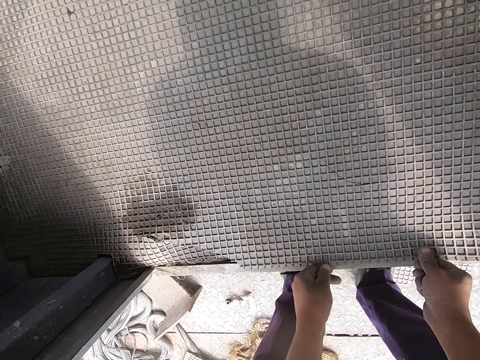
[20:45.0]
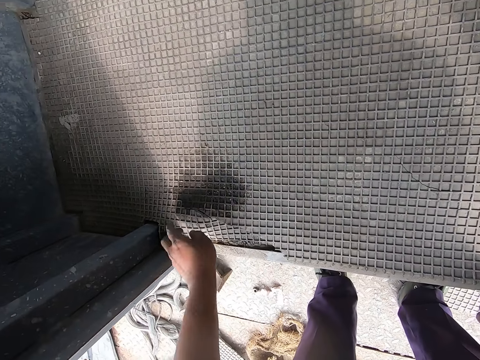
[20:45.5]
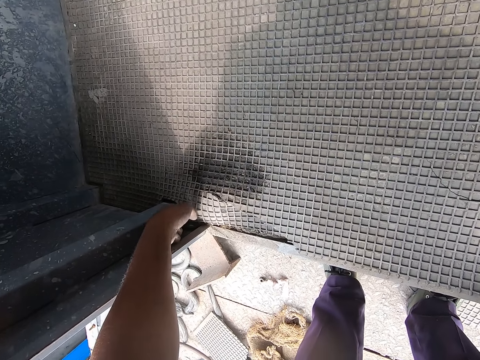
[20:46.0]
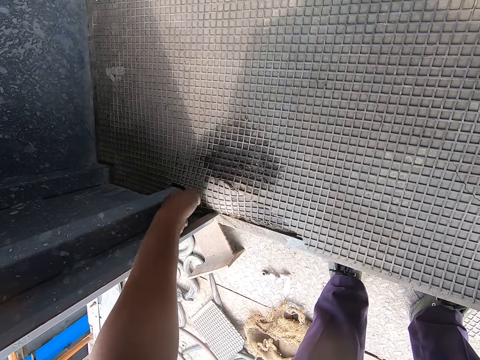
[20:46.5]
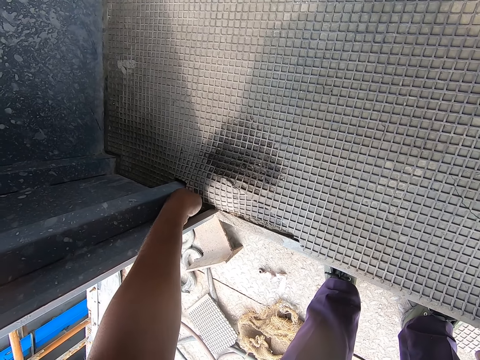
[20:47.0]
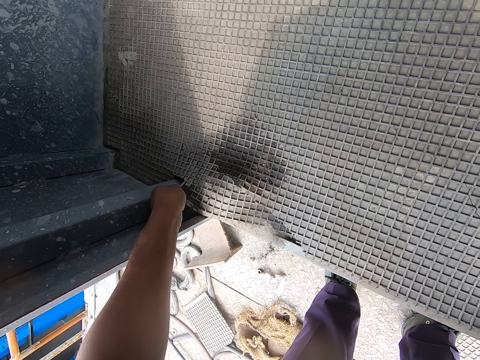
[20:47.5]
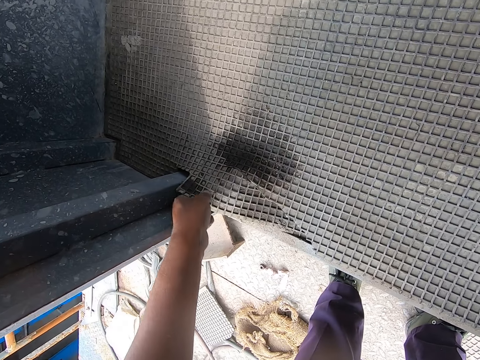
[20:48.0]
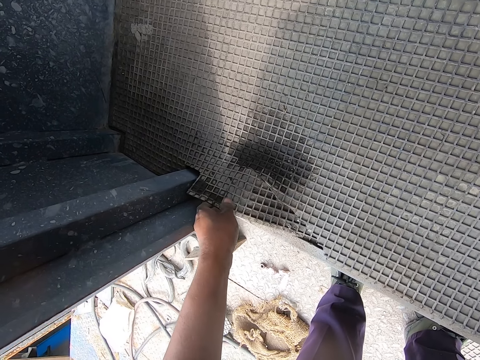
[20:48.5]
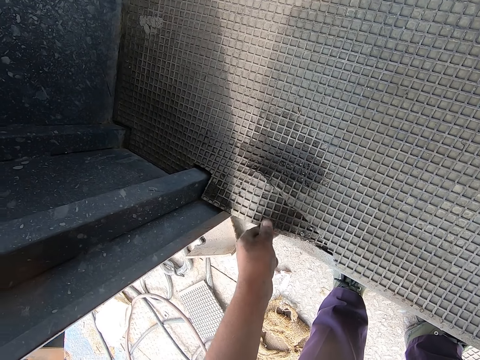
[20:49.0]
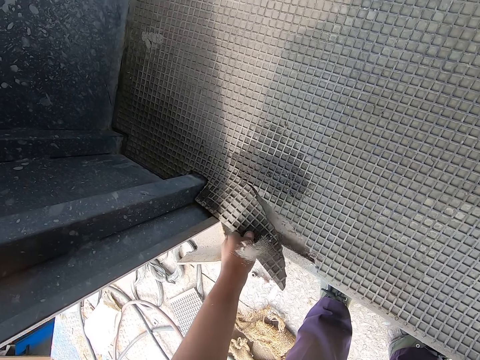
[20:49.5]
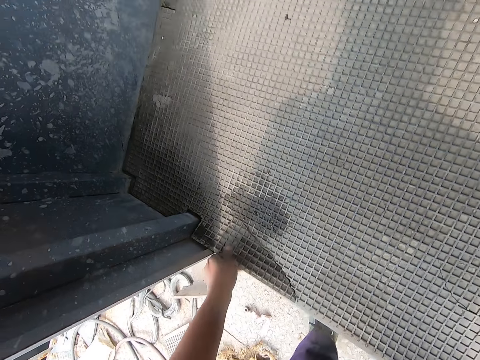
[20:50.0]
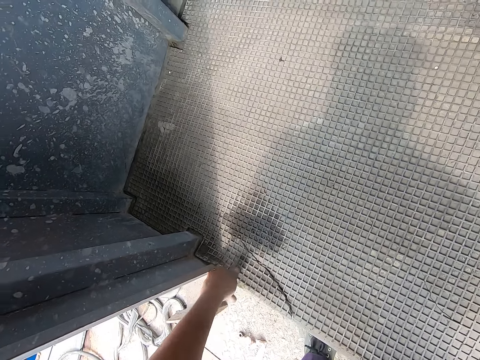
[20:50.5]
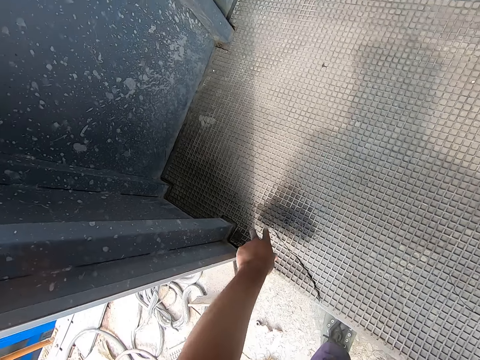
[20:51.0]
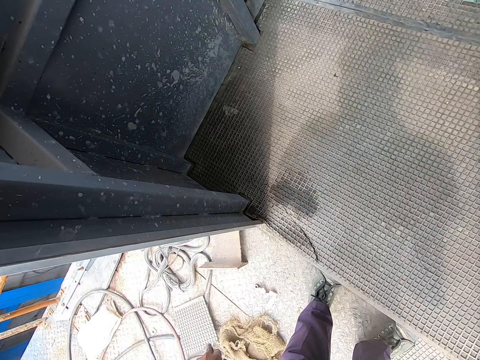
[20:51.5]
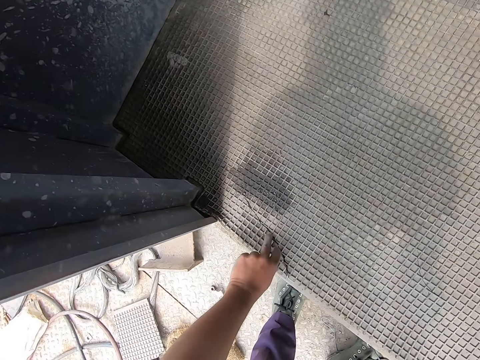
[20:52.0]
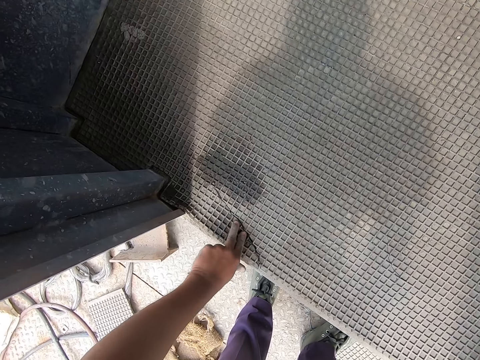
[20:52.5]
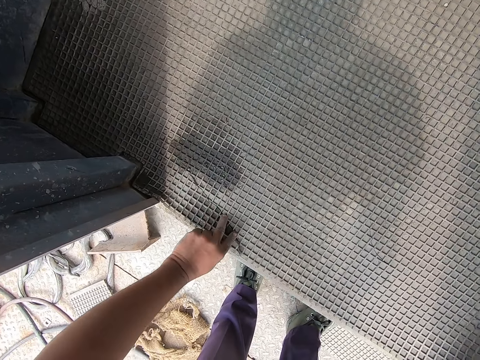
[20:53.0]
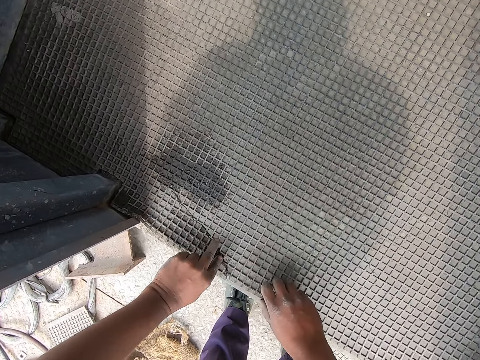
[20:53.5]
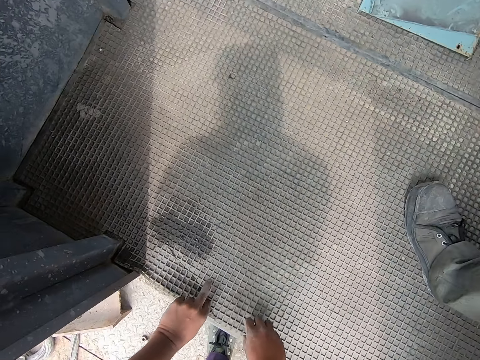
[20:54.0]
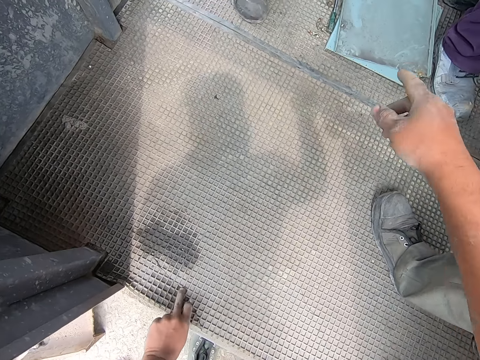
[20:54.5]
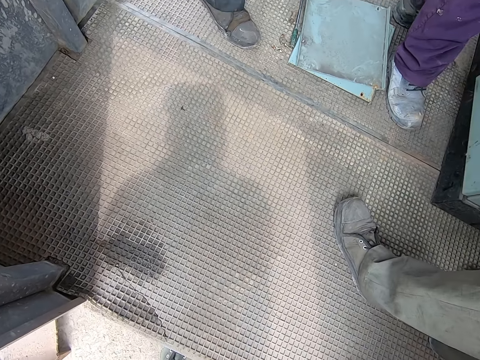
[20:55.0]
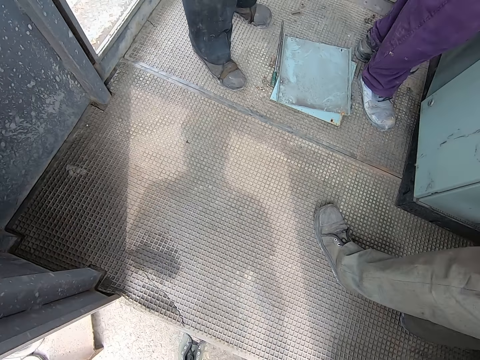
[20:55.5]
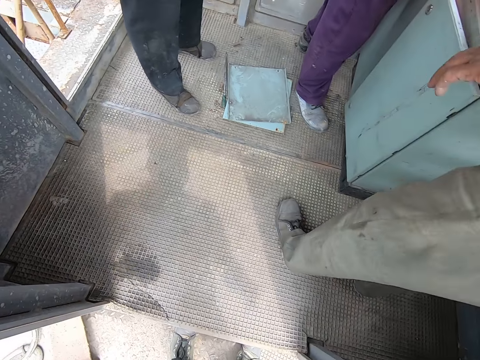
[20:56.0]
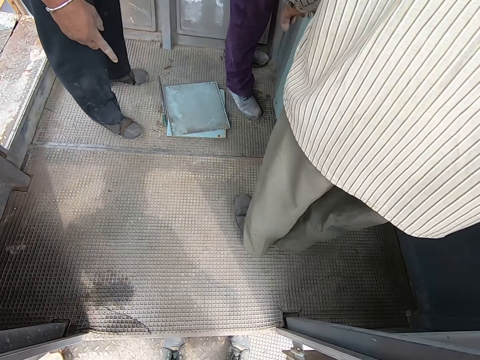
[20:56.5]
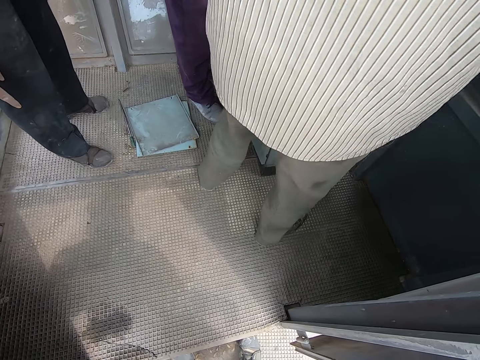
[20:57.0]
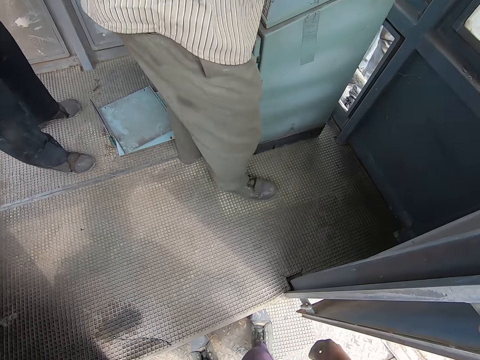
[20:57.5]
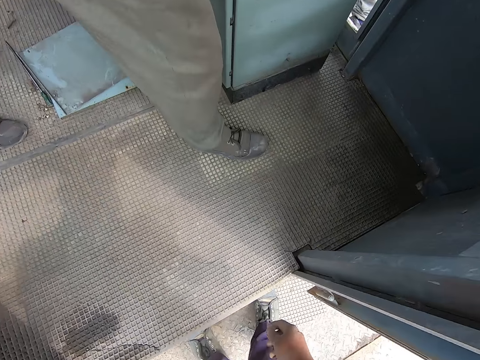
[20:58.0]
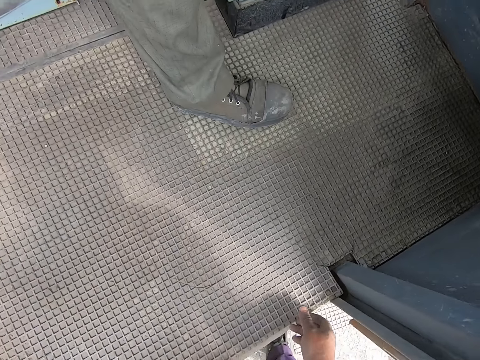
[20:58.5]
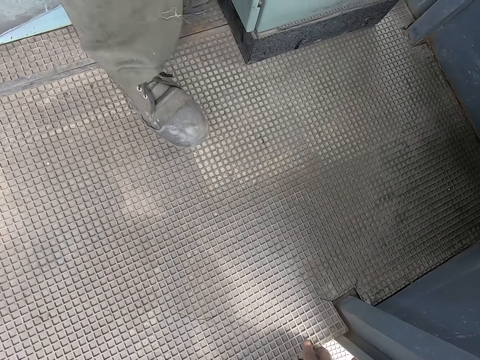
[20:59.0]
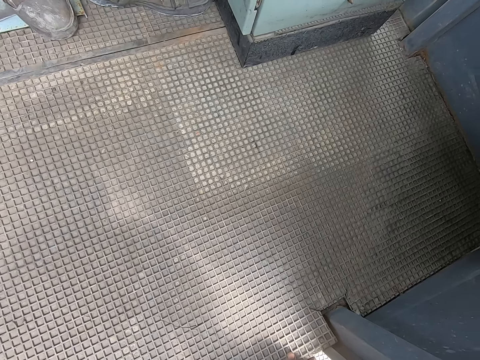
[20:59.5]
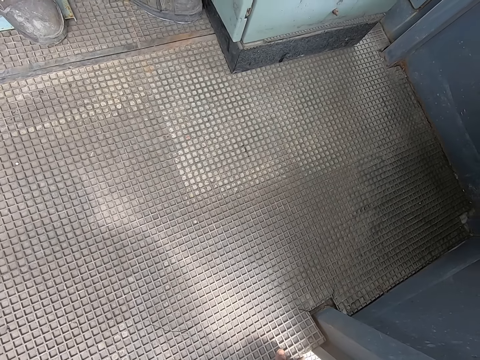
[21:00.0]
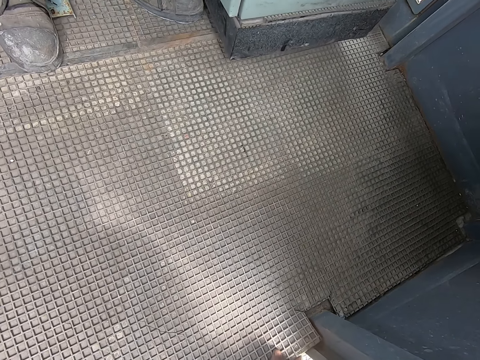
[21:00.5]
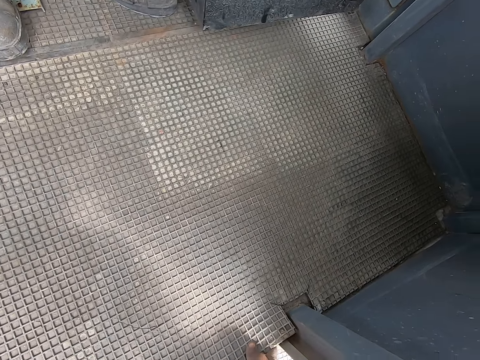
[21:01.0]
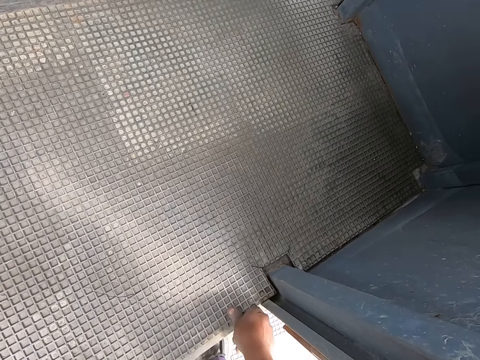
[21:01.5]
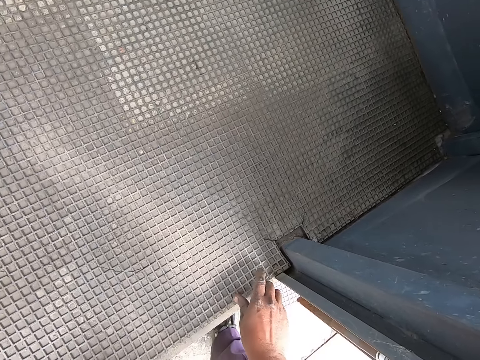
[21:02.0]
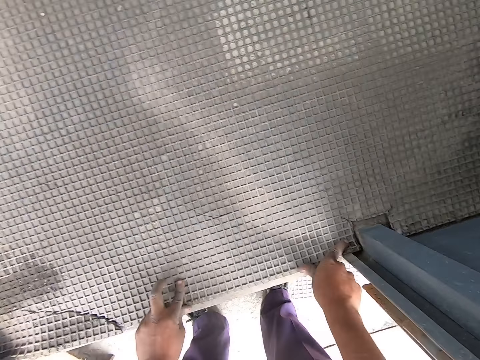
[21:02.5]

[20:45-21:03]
The camera wearer moves his hand. He points at the carpet. He stares at the control panel box. He spreads the carpet on the floor. He moves the carpet on the floor. Three people lift up the control panel box.

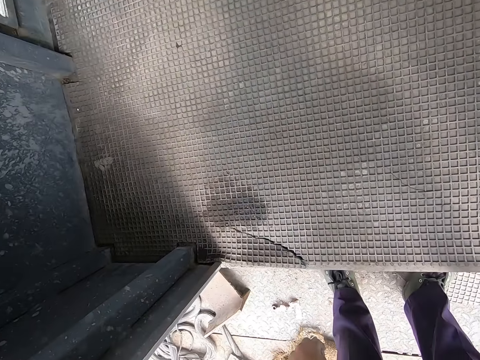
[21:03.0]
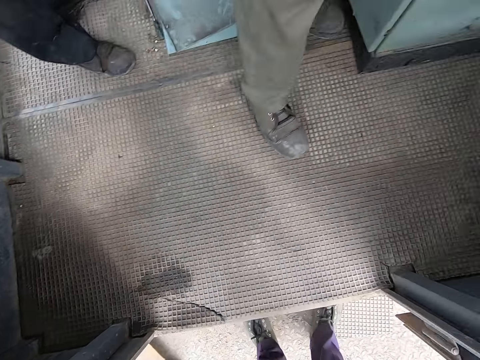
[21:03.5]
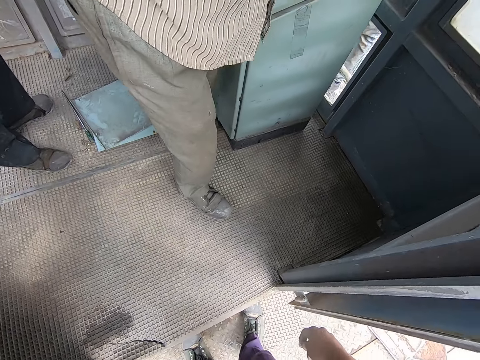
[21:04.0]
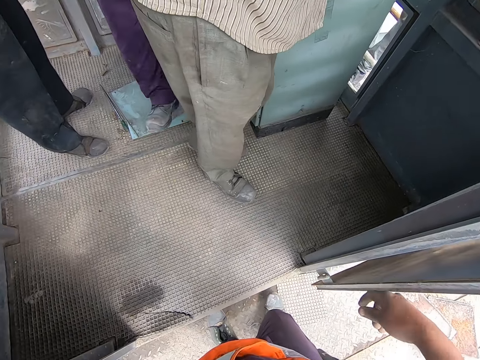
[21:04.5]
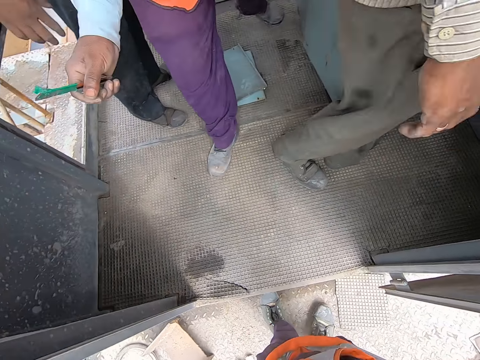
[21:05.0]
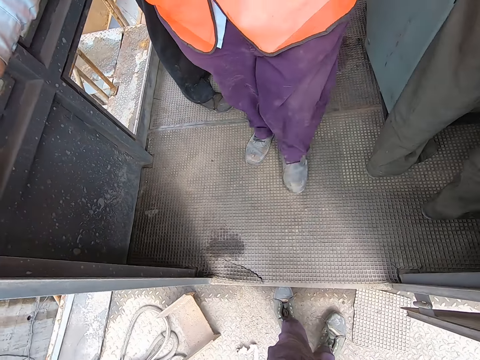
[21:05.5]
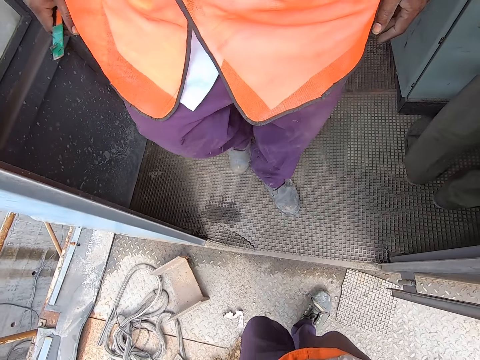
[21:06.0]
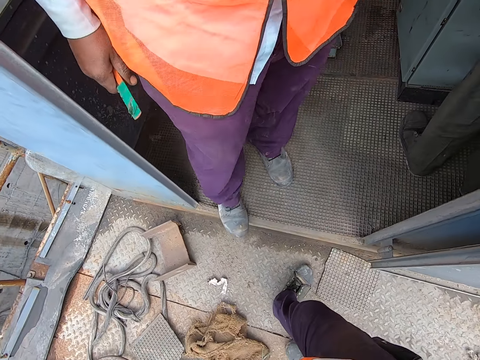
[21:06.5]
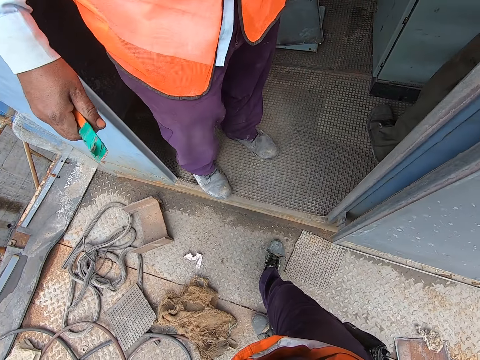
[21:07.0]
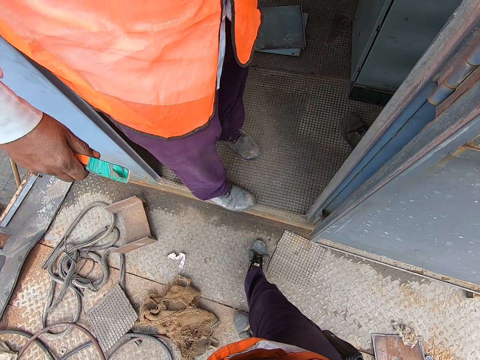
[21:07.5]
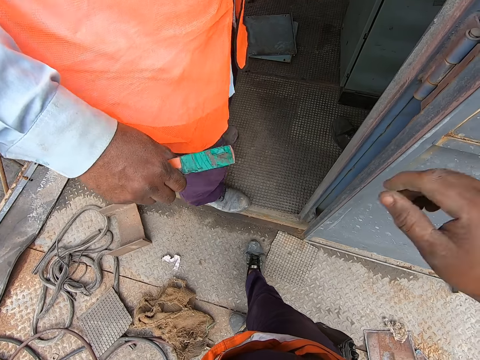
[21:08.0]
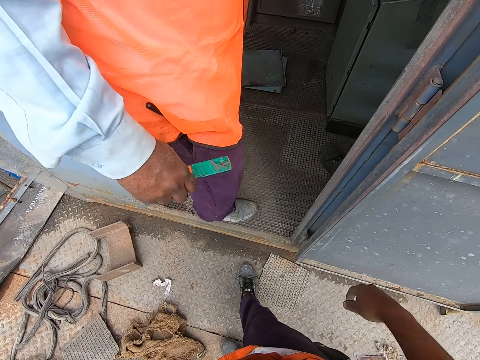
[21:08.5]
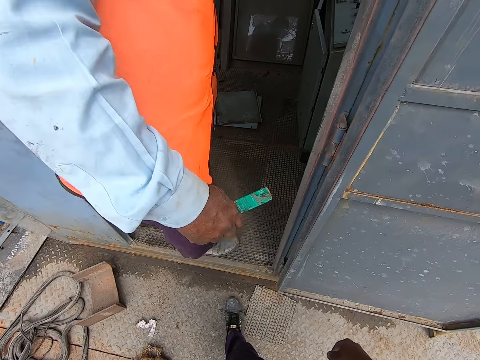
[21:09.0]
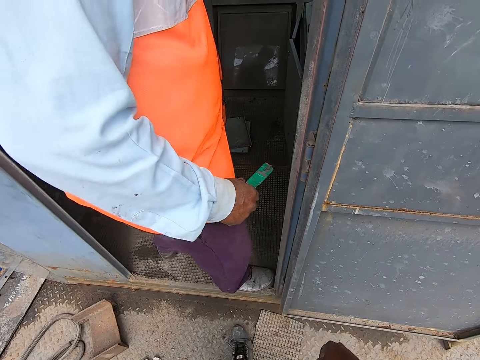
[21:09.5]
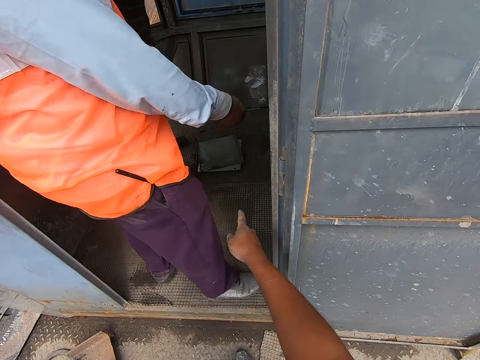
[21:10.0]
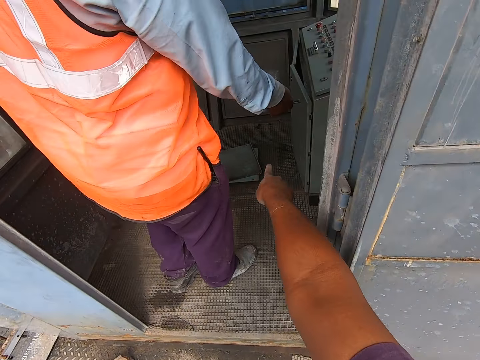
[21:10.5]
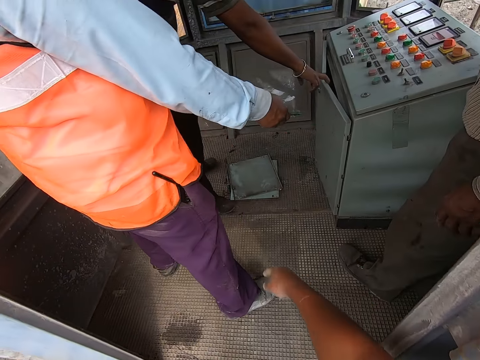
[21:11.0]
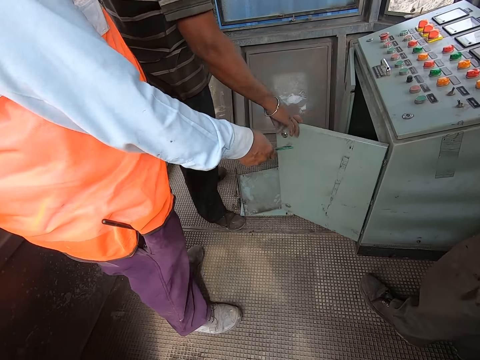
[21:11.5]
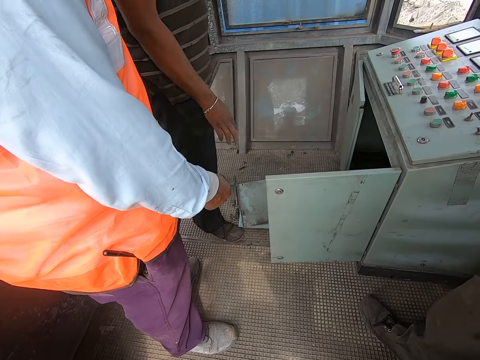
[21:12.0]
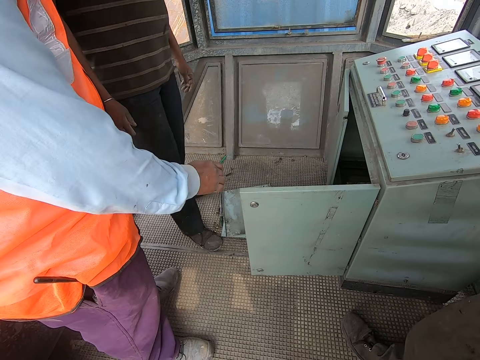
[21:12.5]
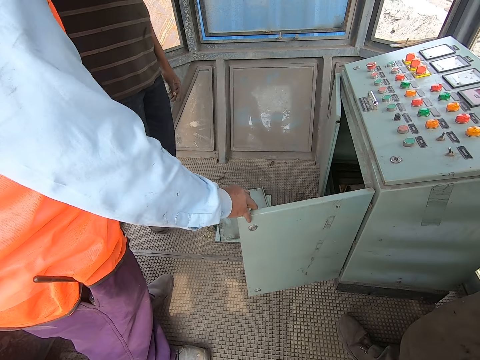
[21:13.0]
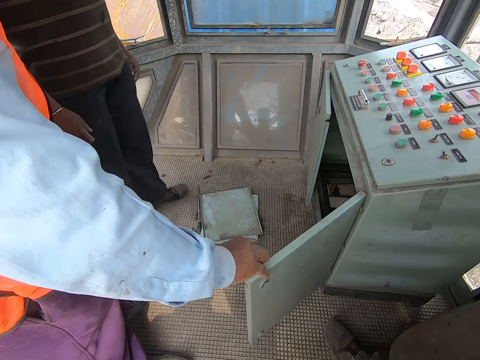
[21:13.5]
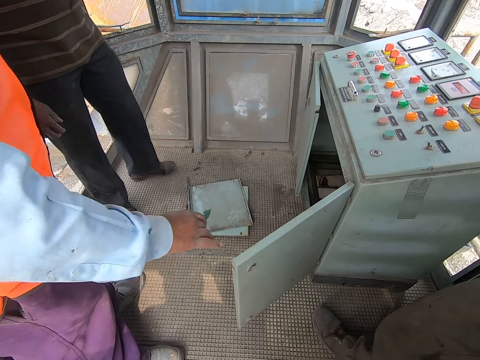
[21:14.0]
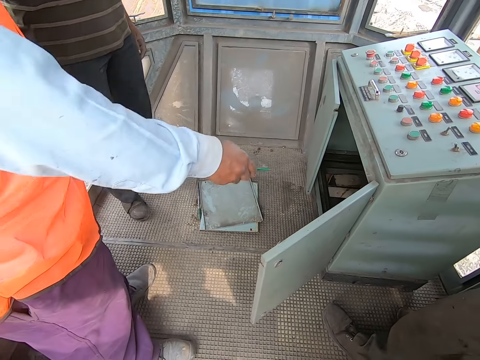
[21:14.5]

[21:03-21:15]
The camera wearer moves around. A person walks around. The person squeezes the carpet on the floor with his leg. The camera wearer points at the control panel box. Another person opens the control panel box door. The first person opens the control panel box door.
